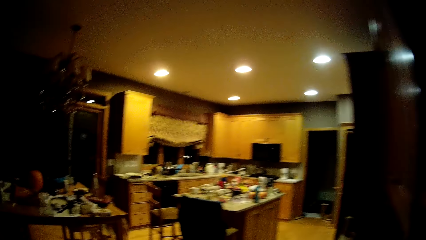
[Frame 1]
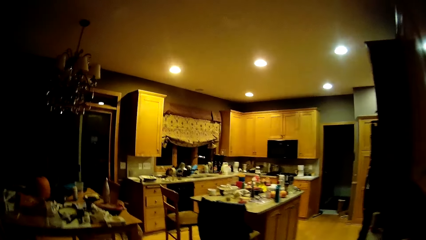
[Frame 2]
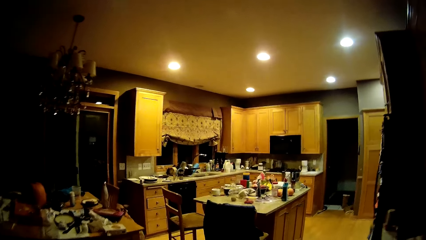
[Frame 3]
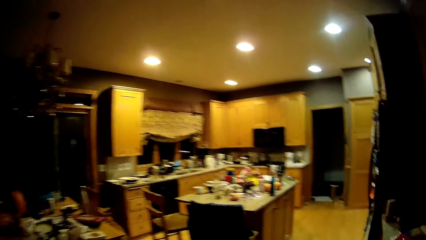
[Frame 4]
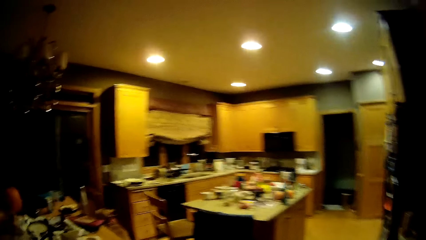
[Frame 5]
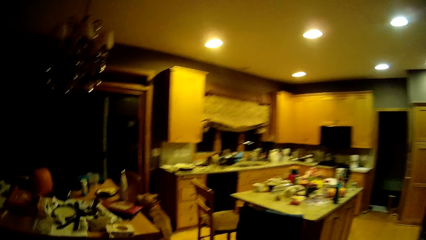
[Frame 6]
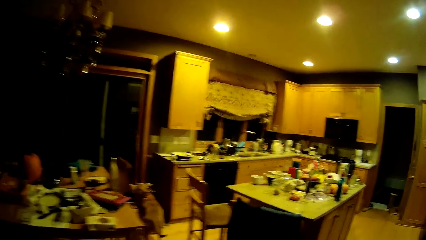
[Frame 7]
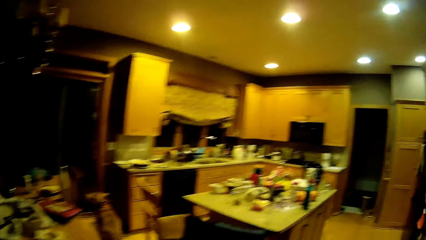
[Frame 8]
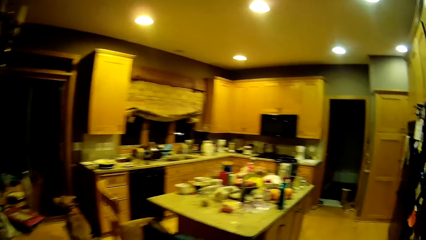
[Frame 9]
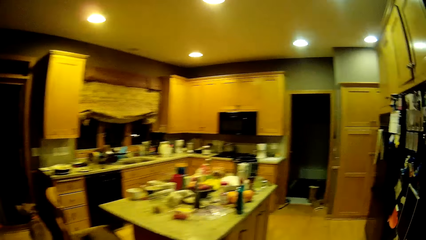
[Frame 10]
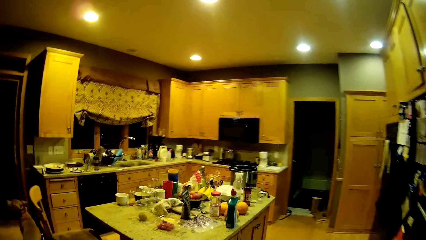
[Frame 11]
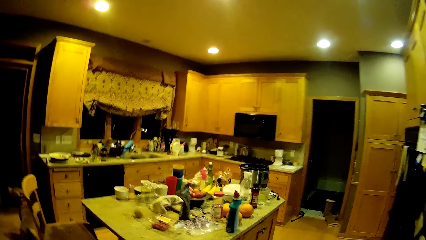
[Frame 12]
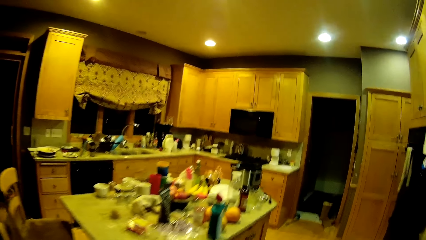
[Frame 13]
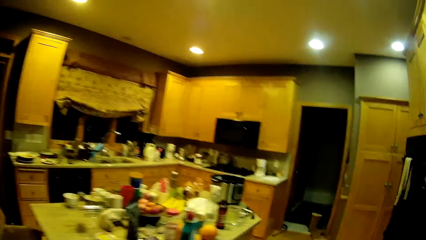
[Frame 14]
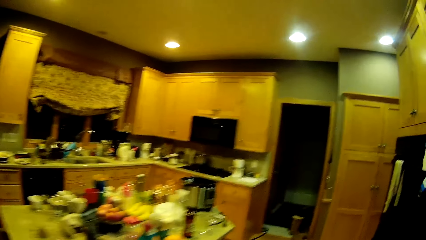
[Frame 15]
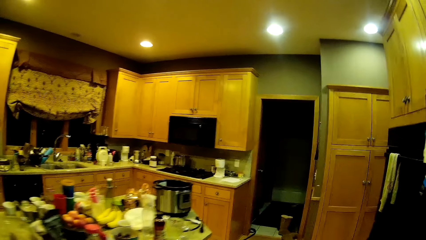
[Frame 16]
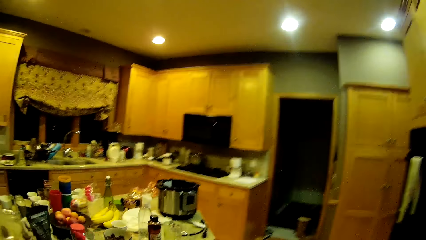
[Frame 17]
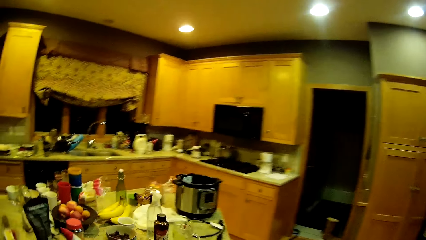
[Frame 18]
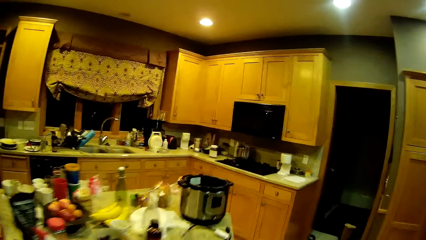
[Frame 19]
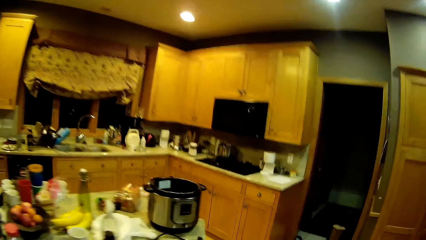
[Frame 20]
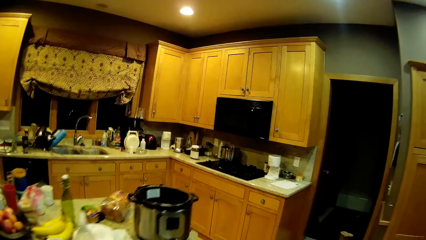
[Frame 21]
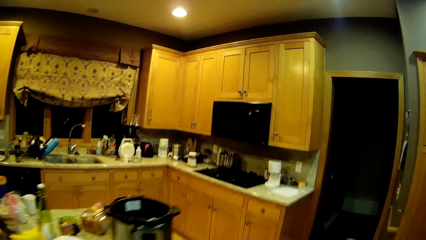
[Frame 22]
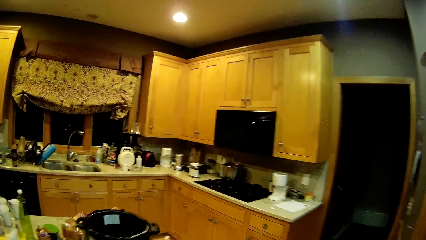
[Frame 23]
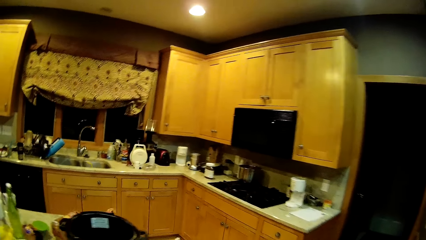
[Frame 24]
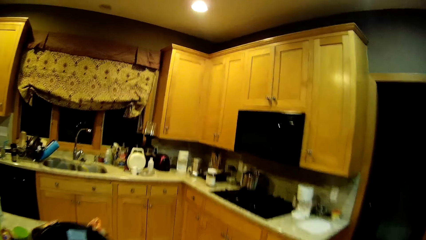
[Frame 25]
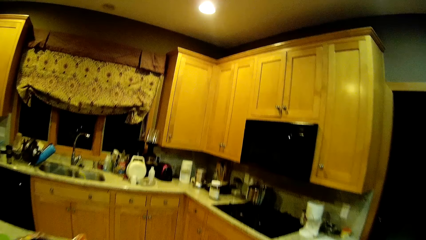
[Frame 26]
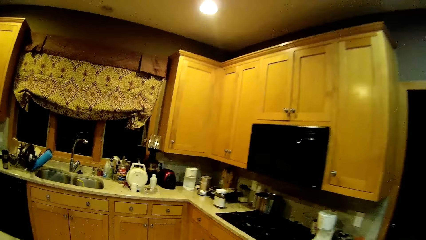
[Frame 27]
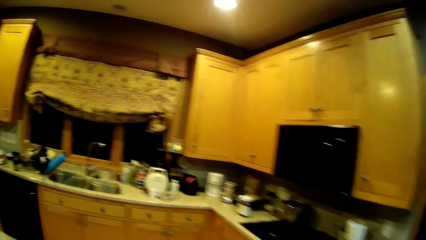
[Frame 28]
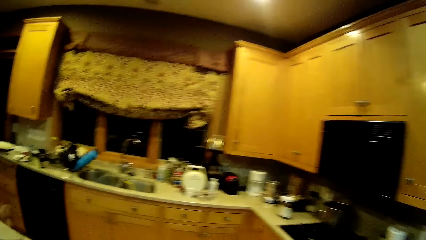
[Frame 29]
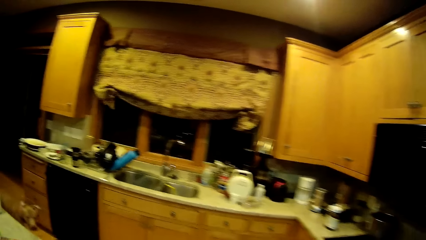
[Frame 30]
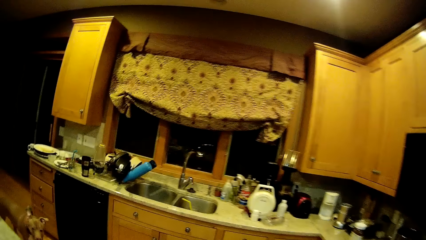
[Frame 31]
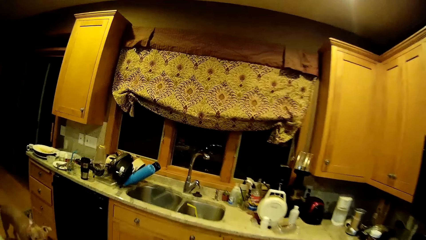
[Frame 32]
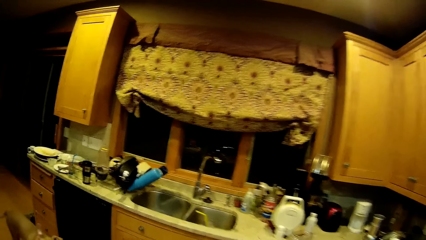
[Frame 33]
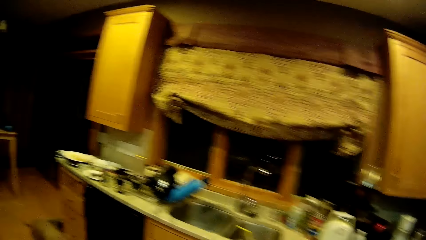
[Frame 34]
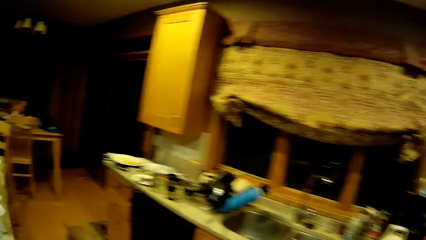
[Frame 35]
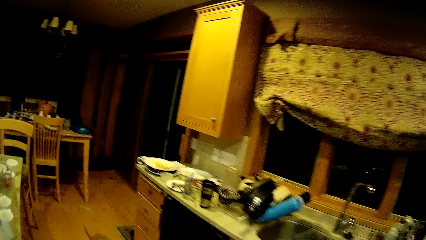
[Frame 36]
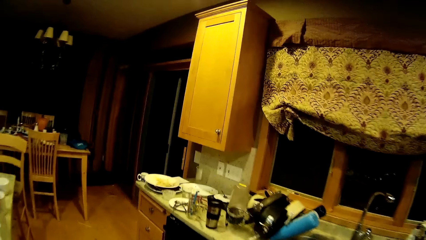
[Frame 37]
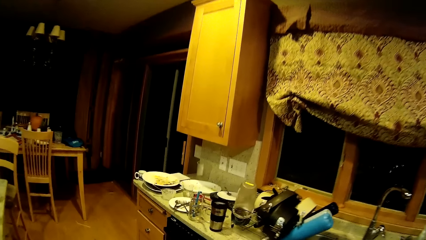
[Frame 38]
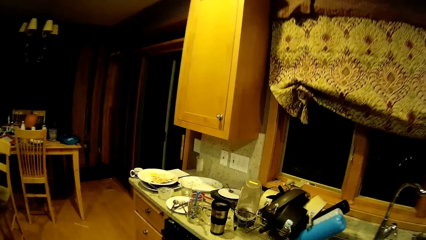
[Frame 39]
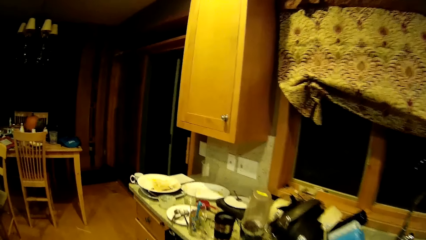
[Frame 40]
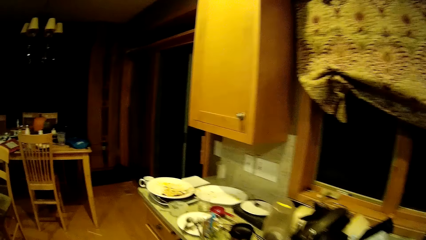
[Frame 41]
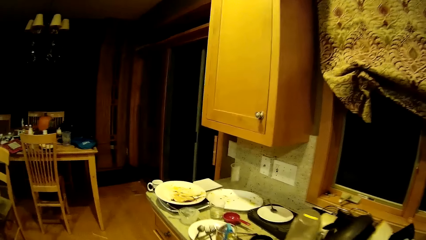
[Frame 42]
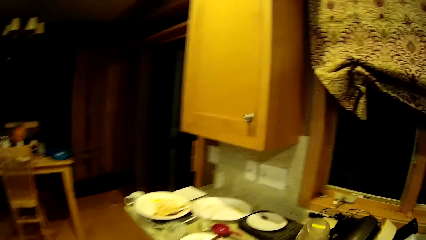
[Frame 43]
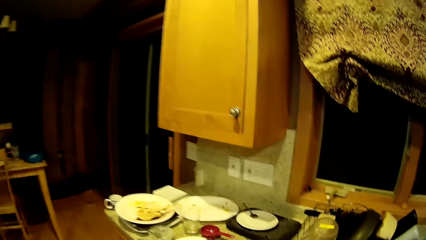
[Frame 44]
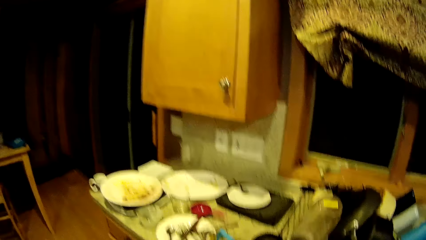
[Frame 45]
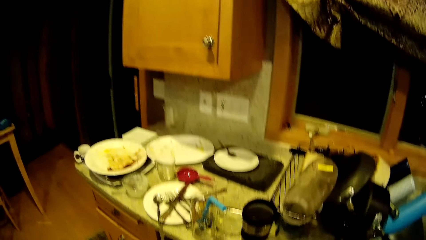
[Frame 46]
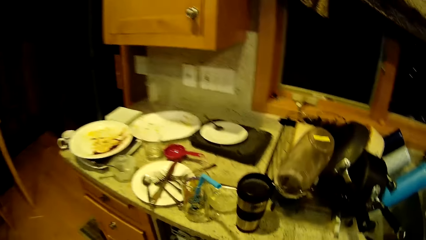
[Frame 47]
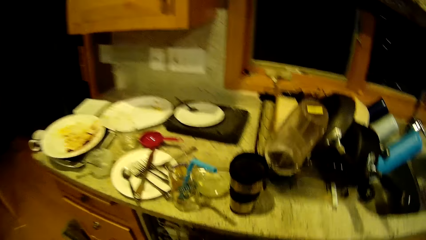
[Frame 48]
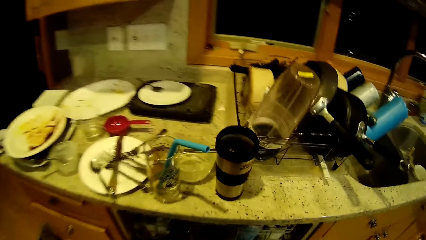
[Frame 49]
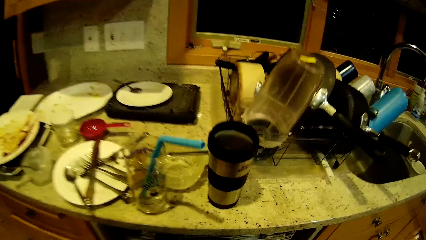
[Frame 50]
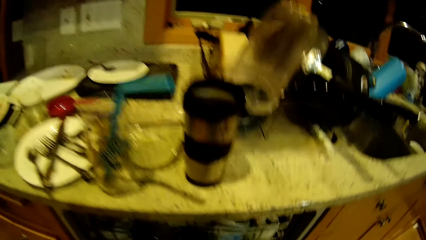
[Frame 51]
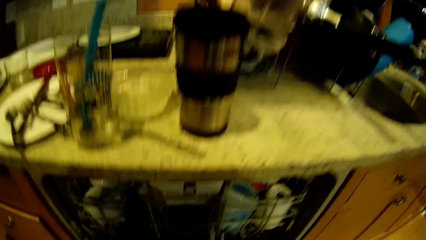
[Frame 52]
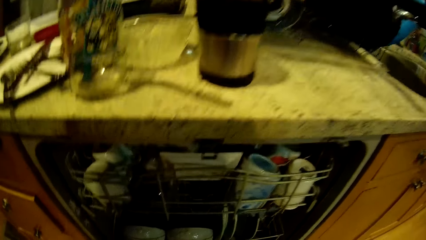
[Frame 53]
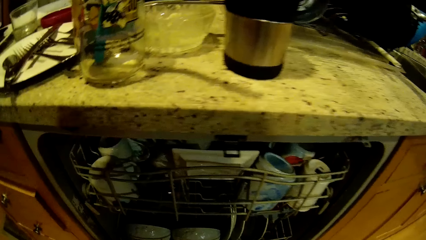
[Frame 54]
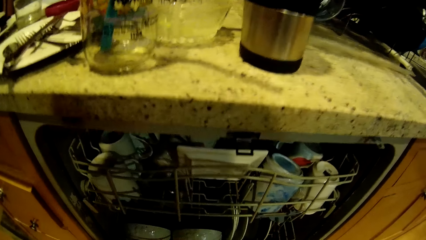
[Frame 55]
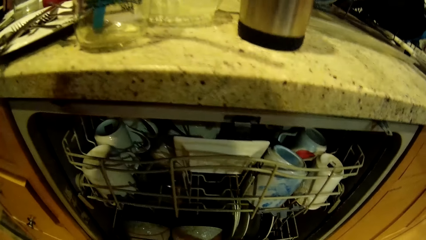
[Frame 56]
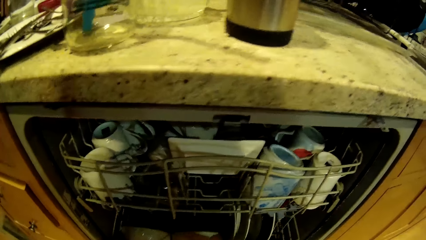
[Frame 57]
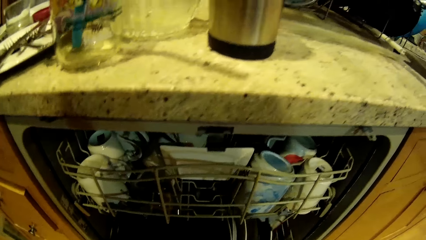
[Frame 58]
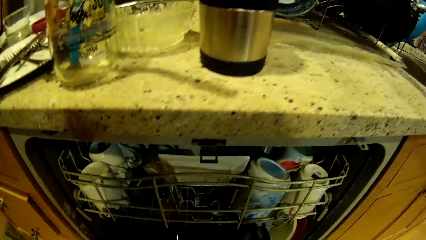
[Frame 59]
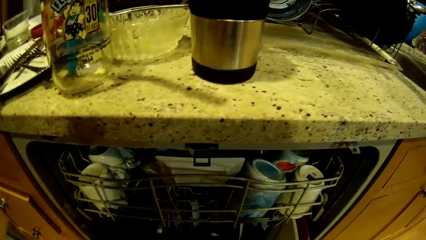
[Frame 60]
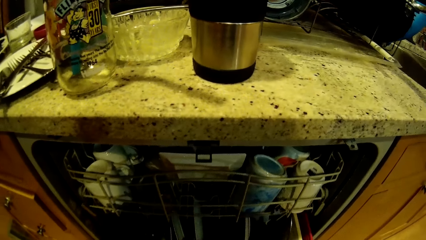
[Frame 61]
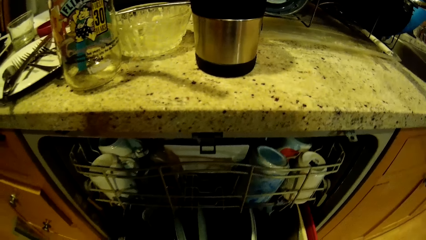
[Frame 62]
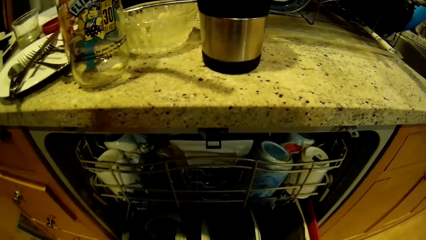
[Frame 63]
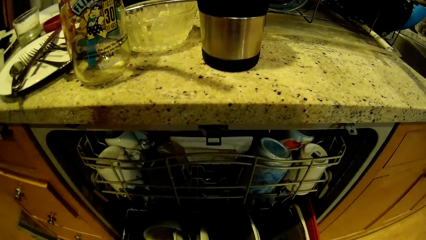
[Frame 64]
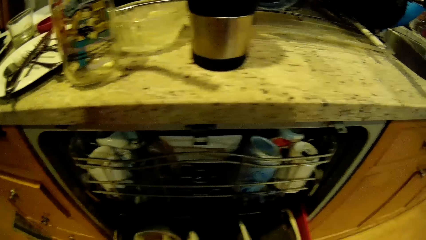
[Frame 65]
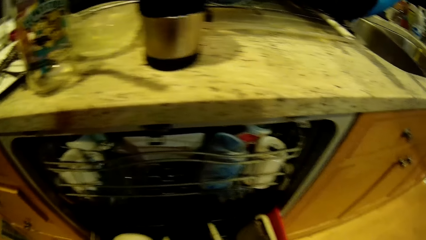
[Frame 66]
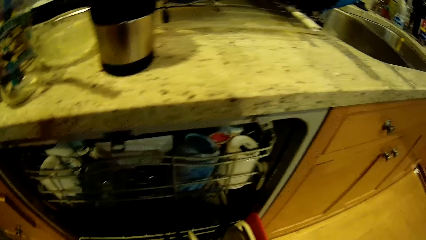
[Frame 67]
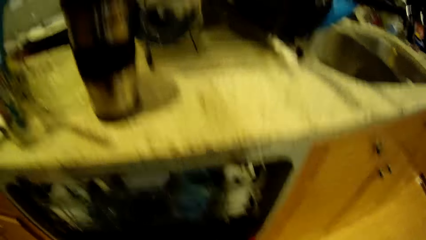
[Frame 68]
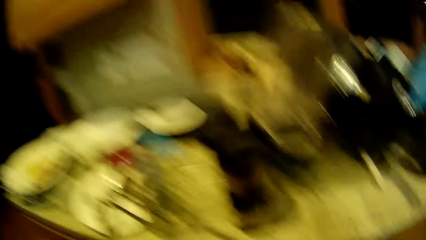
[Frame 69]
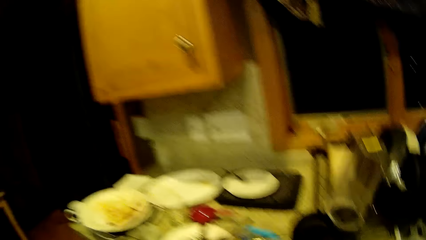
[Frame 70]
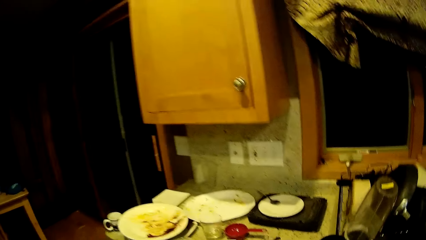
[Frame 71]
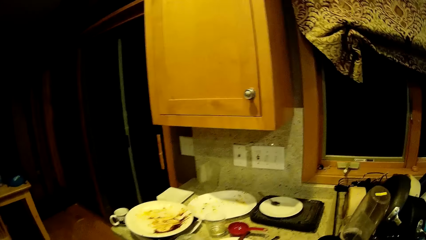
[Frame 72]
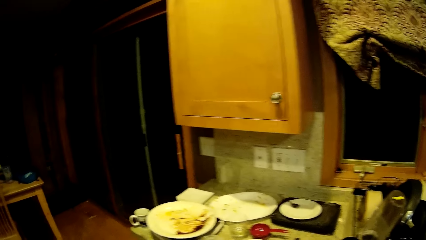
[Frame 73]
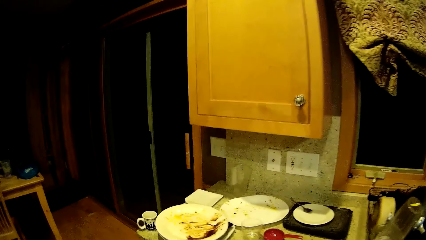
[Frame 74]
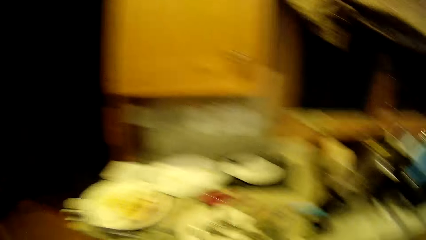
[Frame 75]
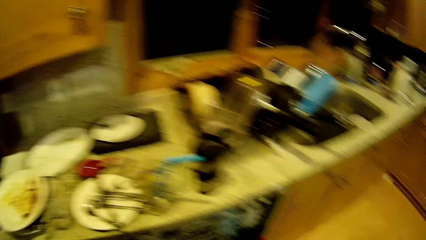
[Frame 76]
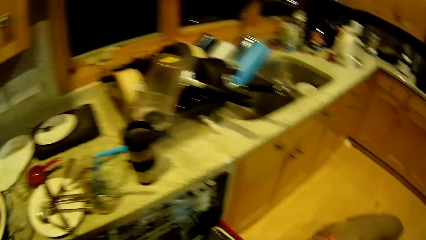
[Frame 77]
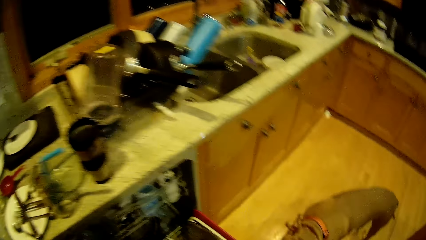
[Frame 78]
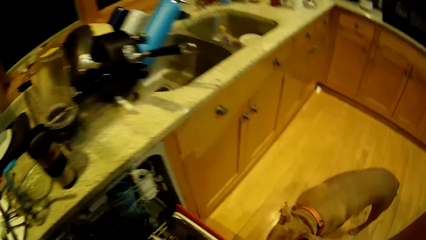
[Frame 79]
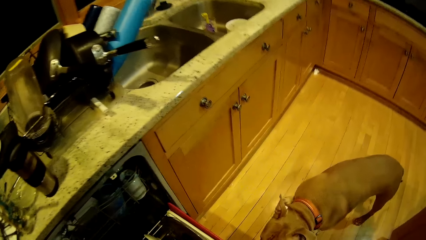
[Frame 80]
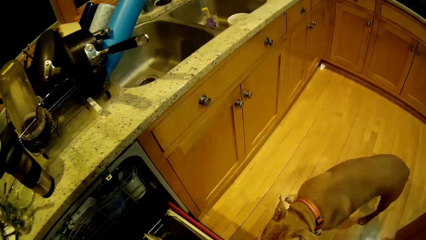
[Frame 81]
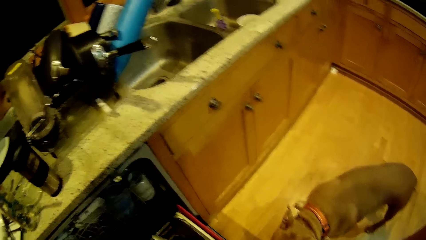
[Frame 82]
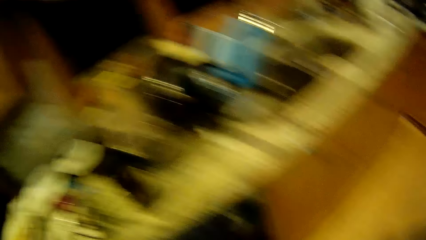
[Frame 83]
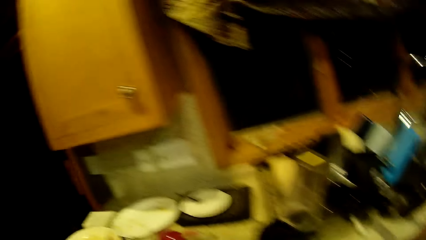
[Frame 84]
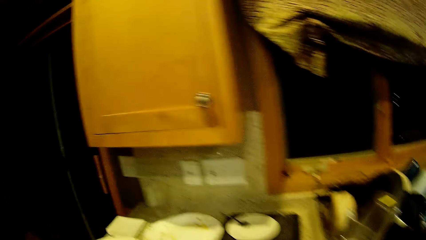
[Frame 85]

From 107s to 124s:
The camera wearer walks around the kitchen. They open the dishwasher drawer. They open the kitchen cabinet.
